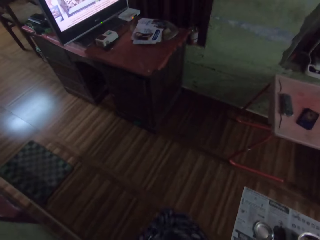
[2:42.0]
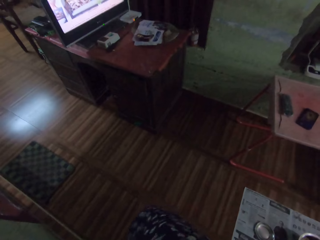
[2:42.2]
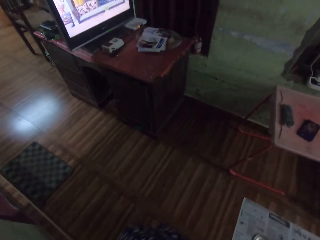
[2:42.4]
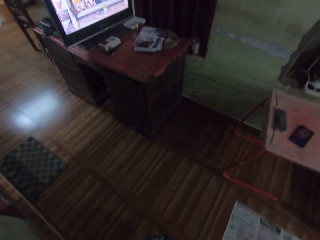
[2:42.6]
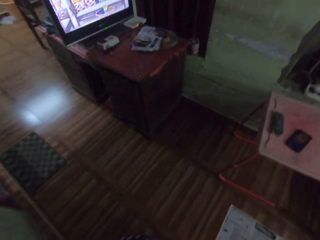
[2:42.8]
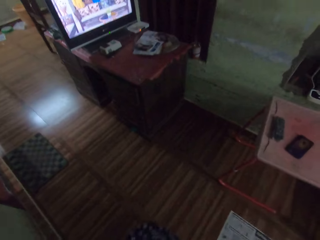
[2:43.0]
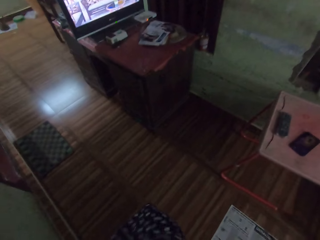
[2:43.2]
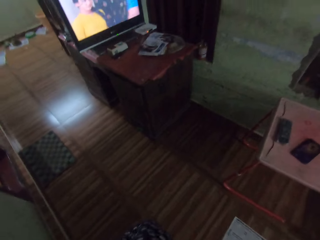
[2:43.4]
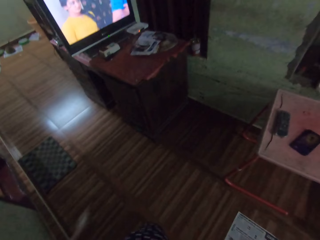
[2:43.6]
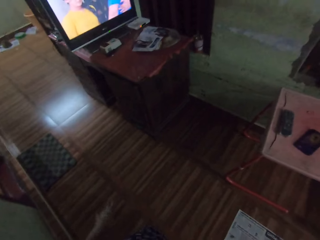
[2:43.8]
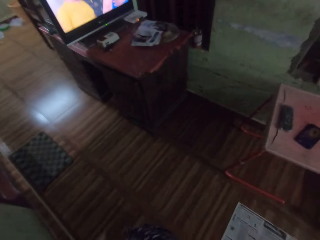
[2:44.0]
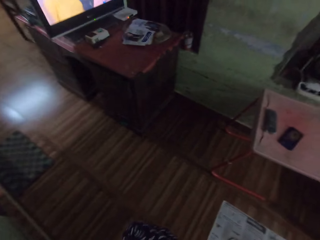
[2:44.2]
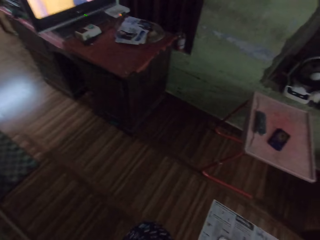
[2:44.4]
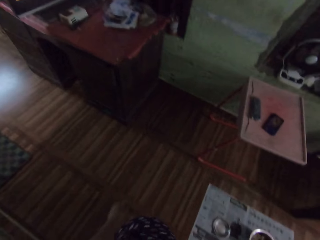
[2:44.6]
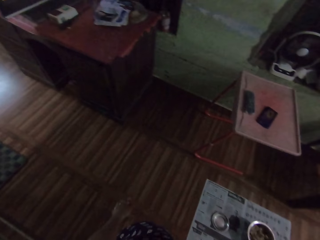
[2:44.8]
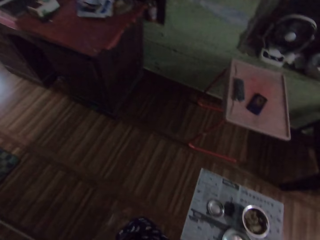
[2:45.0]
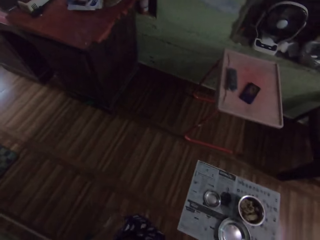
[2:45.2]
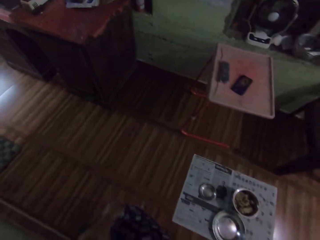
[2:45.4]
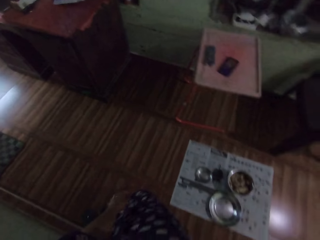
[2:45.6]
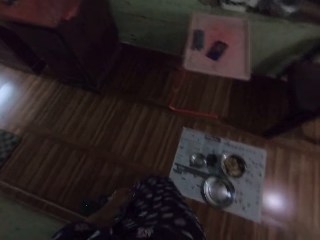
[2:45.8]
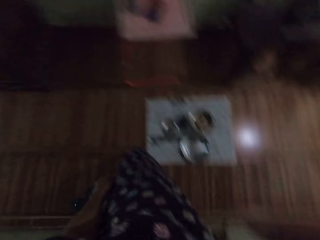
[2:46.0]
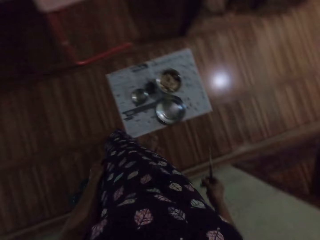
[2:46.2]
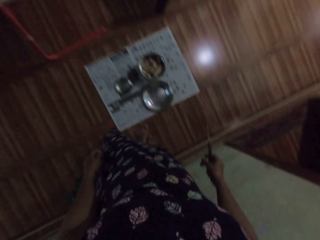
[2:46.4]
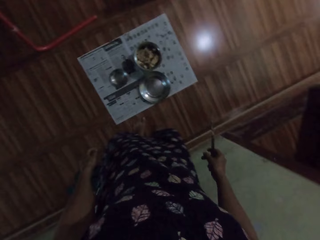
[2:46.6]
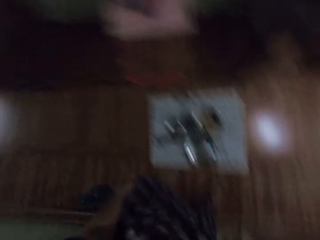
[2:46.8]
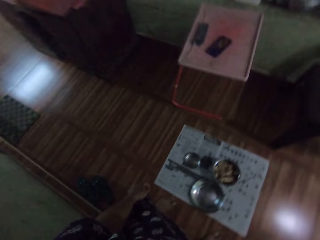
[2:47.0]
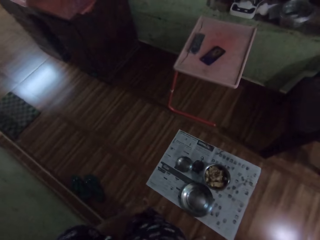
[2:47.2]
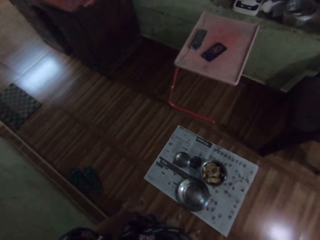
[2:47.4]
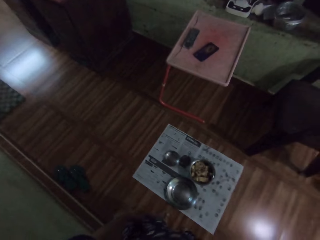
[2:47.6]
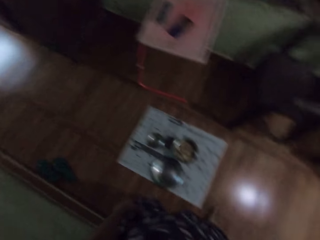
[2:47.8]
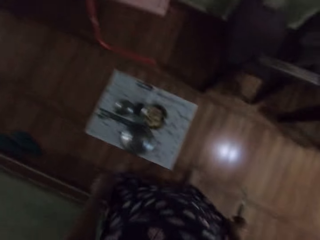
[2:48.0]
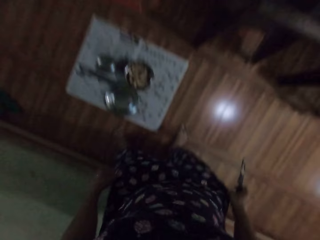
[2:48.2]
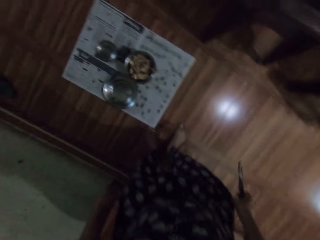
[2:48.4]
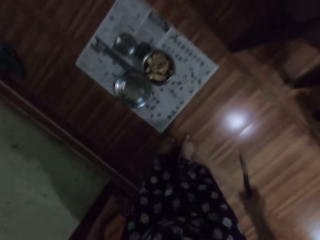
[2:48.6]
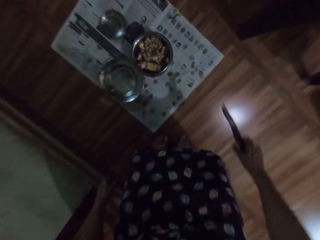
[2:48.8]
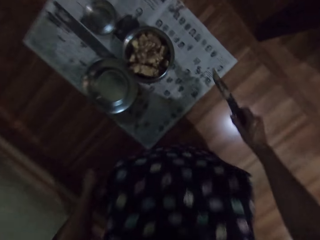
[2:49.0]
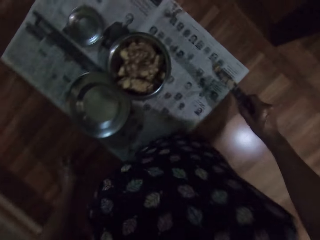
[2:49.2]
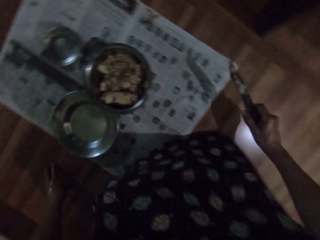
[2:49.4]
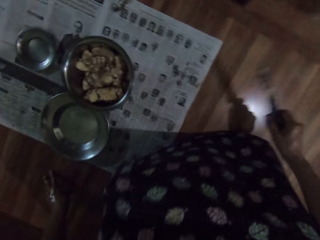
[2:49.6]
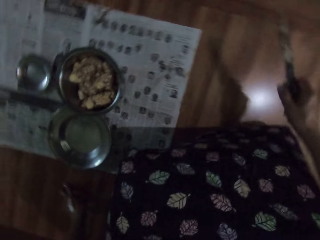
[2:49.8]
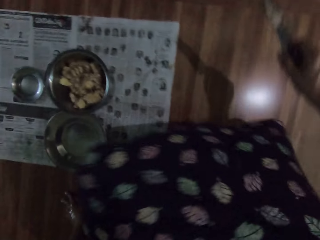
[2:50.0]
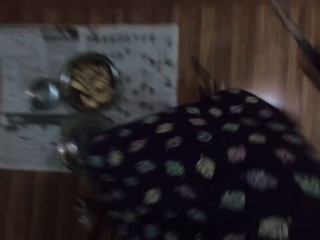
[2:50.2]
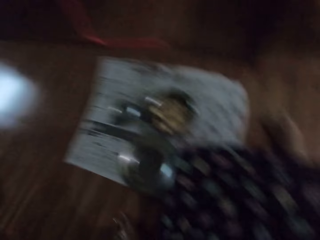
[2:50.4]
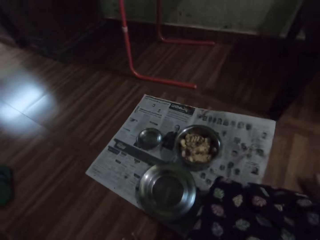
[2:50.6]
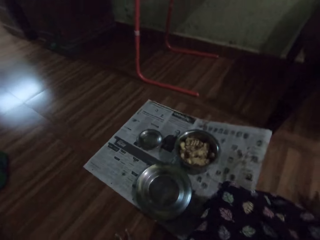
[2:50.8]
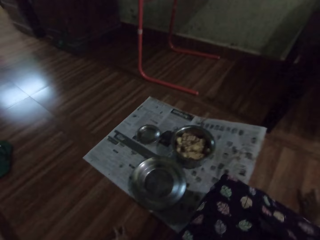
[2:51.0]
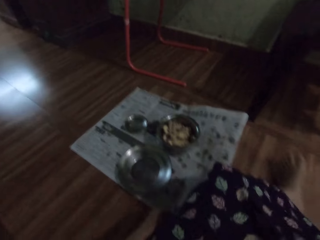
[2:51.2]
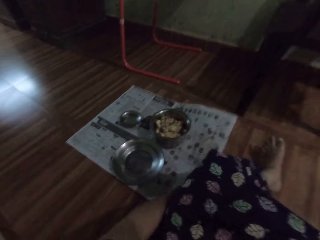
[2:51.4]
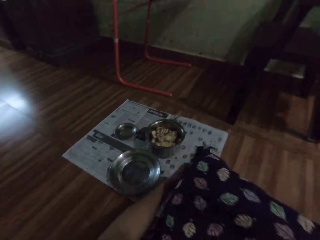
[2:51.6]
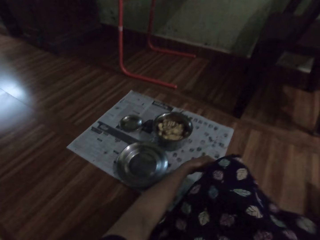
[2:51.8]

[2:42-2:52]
The camera wearer watches a show on the television. They sit down on the floor.

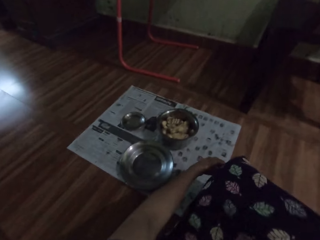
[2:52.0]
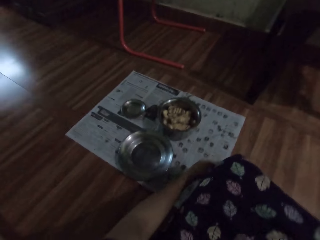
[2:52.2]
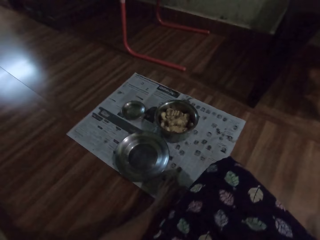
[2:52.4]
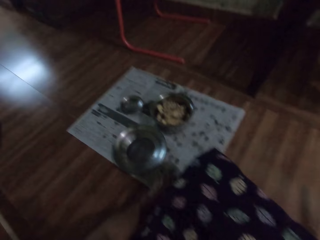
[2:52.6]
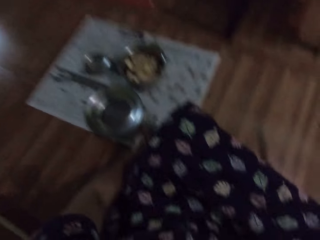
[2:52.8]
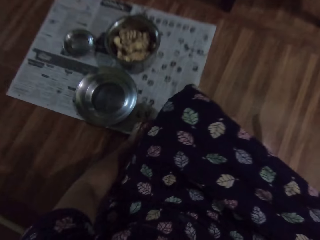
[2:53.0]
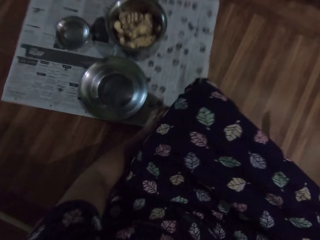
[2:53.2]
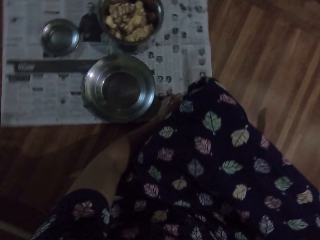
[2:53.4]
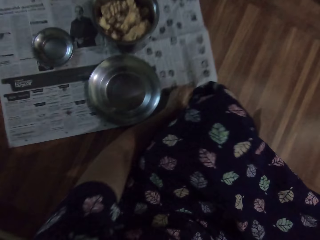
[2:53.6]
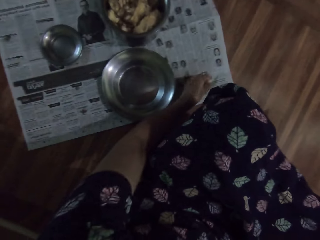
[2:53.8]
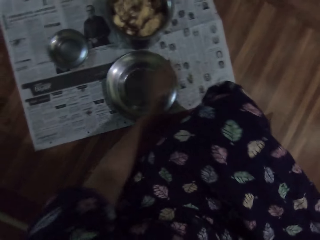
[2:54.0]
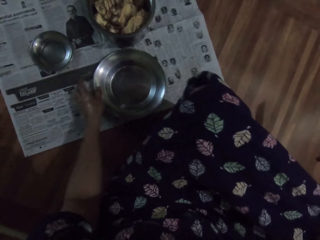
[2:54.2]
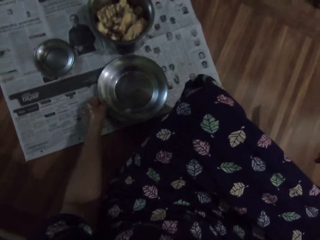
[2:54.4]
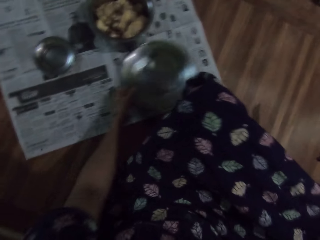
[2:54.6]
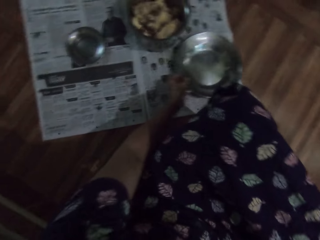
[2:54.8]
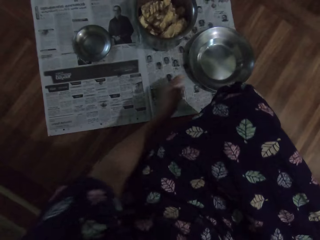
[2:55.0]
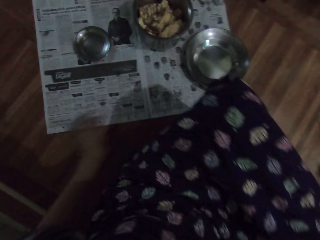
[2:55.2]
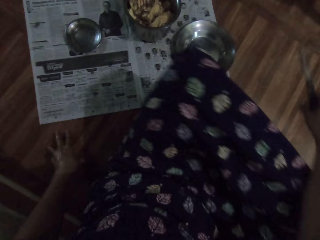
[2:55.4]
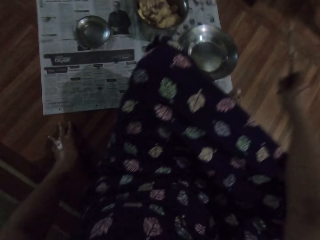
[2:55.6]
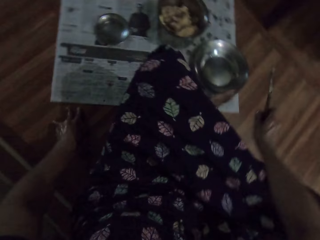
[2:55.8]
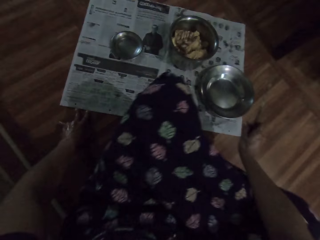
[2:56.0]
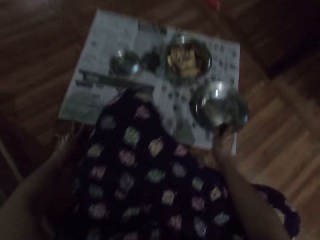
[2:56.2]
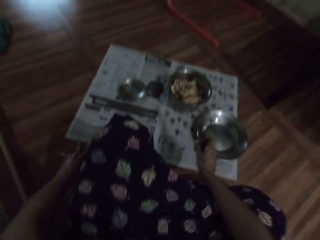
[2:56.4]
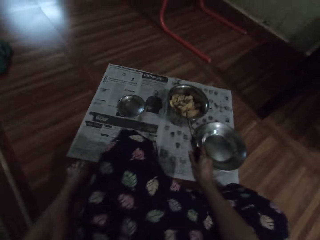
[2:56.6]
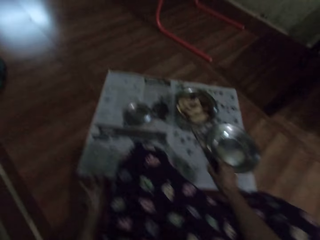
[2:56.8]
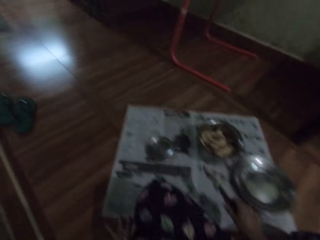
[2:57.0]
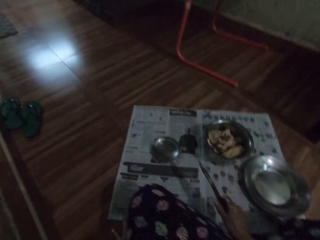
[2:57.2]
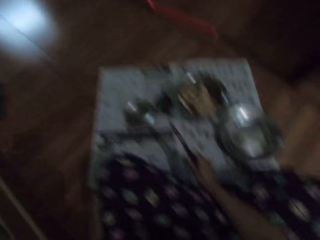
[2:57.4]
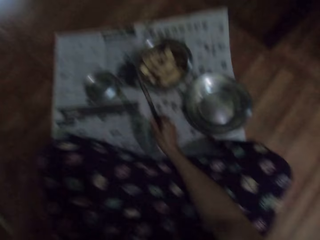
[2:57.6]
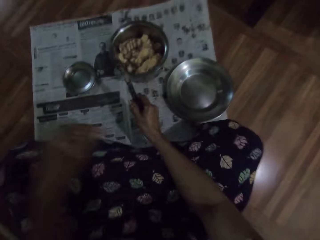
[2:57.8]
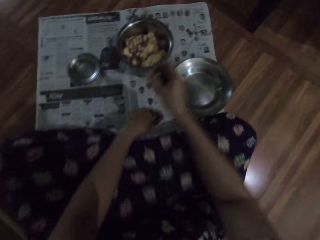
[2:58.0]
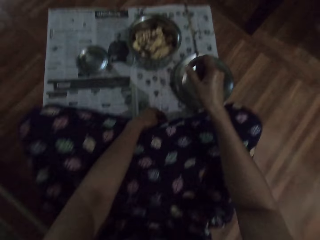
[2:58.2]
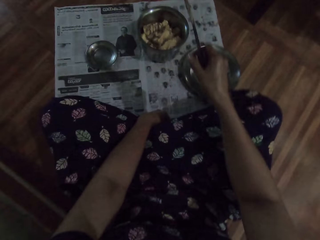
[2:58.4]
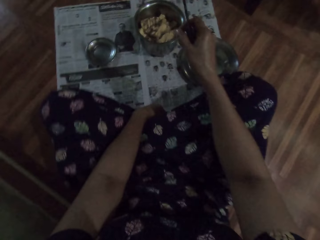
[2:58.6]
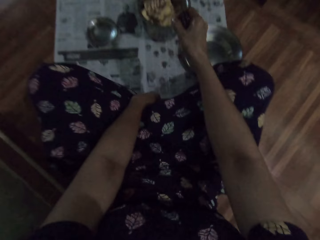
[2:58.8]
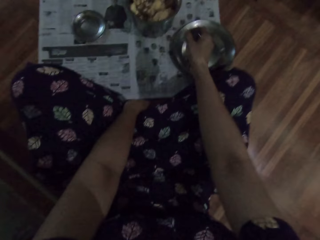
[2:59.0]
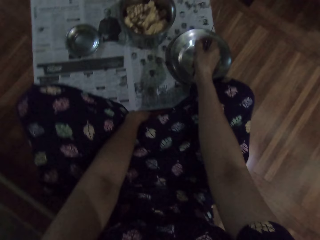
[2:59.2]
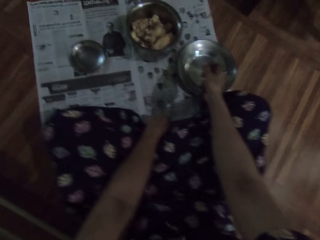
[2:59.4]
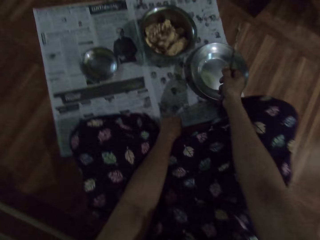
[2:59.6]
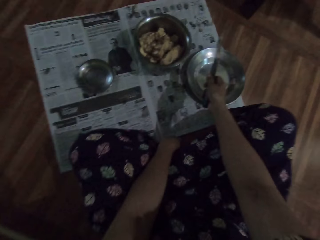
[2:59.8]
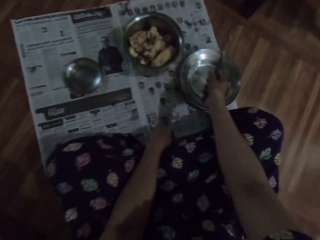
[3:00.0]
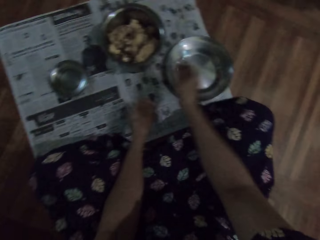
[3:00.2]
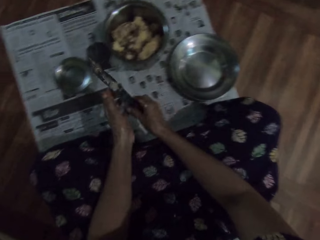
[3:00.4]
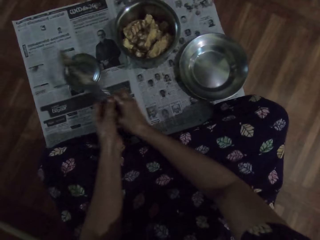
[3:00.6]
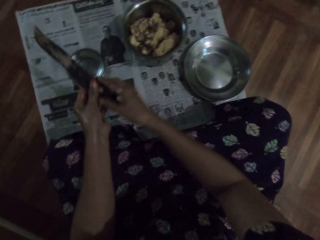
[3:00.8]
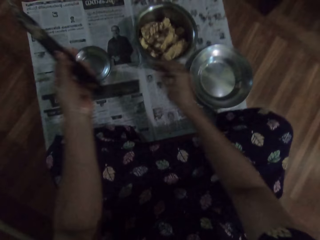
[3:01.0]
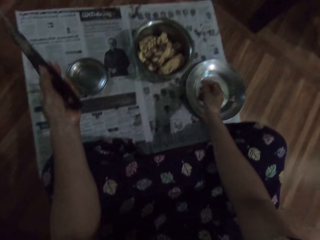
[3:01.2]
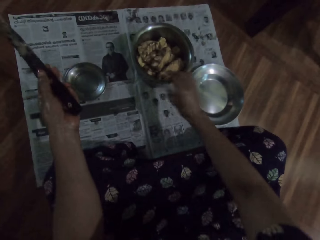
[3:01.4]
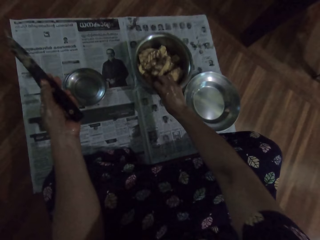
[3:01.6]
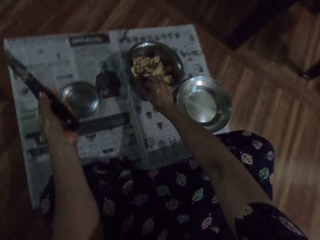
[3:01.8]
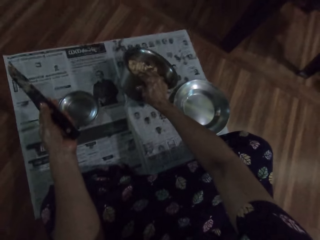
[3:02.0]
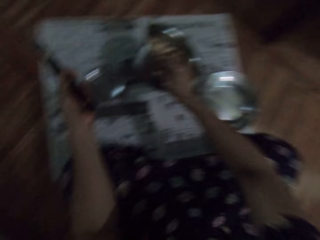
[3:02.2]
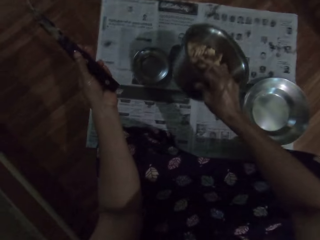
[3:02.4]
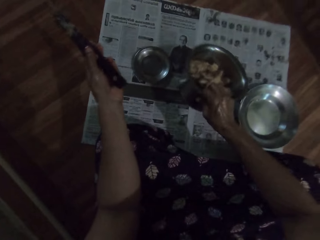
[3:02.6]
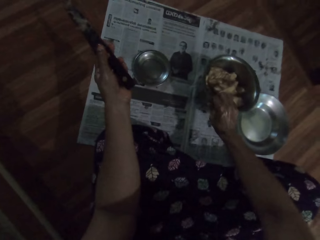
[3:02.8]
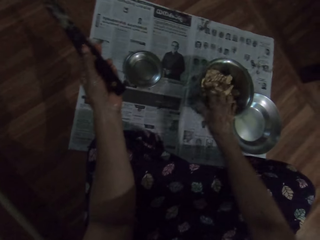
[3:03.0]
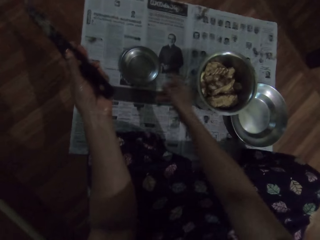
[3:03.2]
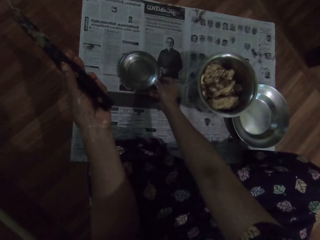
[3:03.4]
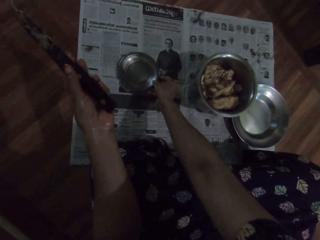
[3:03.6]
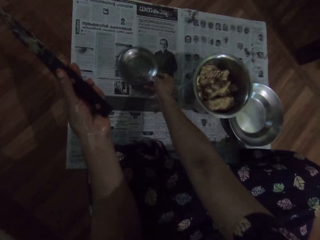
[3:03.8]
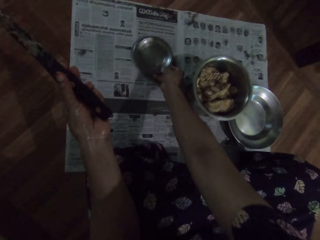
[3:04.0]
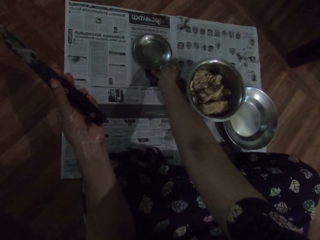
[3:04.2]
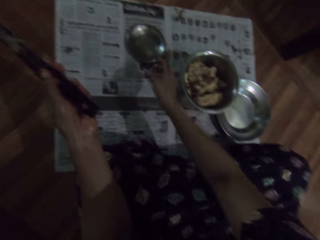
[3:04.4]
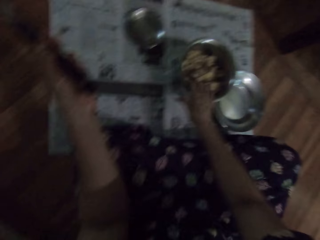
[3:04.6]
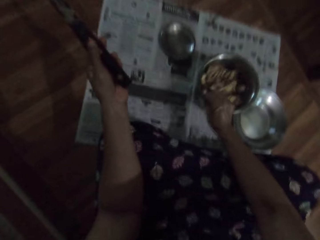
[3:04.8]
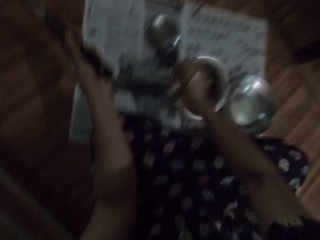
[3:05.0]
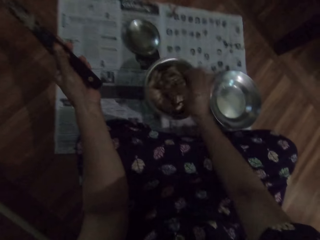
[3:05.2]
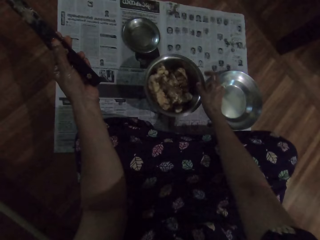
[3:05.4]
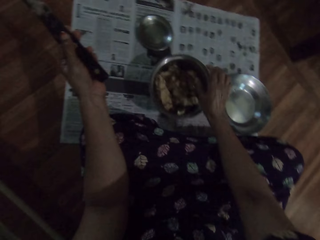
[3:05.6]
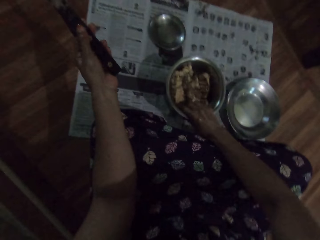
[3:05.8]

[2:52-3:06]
The camera wearer adjusts the newspaper on the floor with her left hand. She rotates the newspaper. She moves the metallic plate on the newspaper with her left hand. She passes the knife from her right hand with her left hand. She holds the knife with her left hand. She carries the bowl with endocarps from the newspaper with her right hand. She drops the bowl on the newspaper with her right hand. She moves the plate with oil on the newspaper. She picks up the bowl from the newspaper with her right hand. She pulls the bowl.
